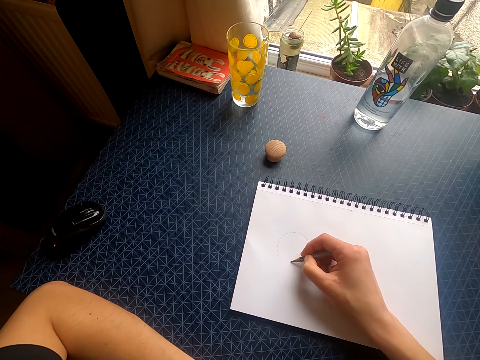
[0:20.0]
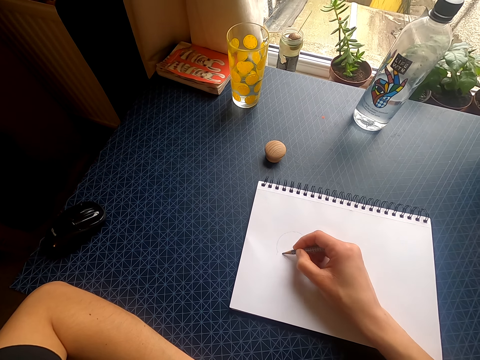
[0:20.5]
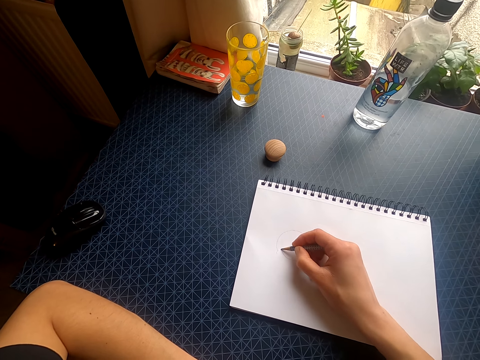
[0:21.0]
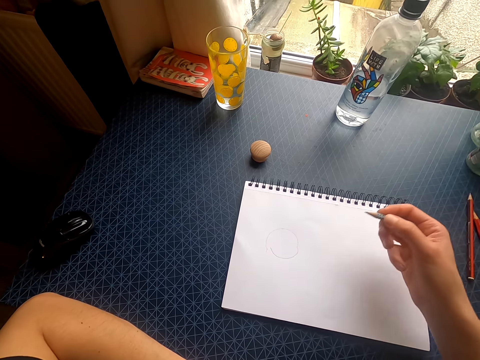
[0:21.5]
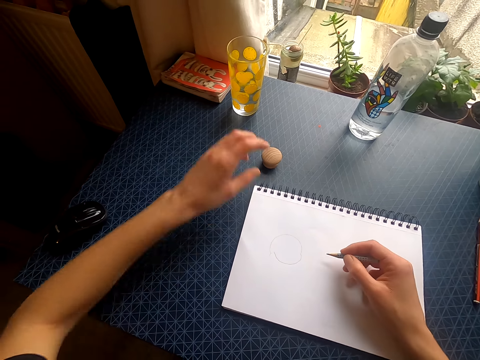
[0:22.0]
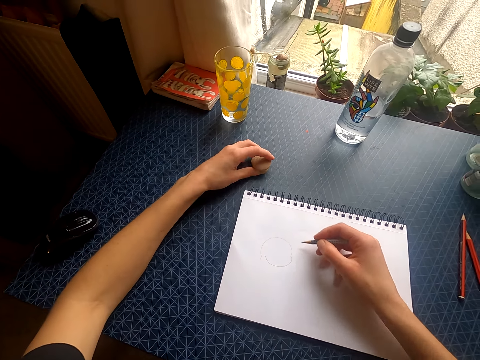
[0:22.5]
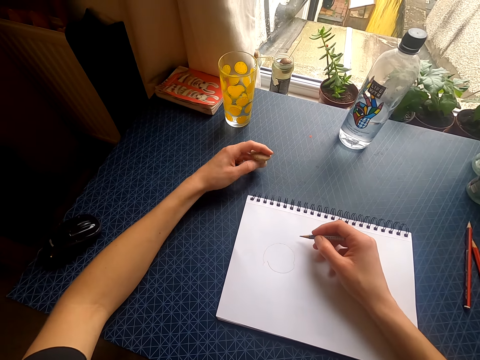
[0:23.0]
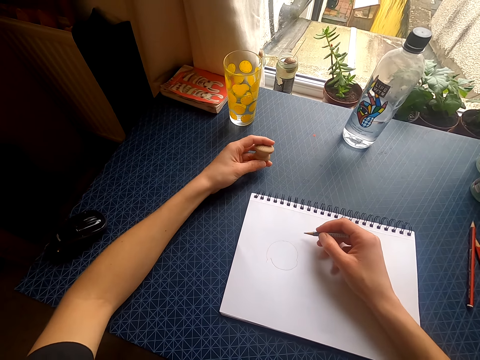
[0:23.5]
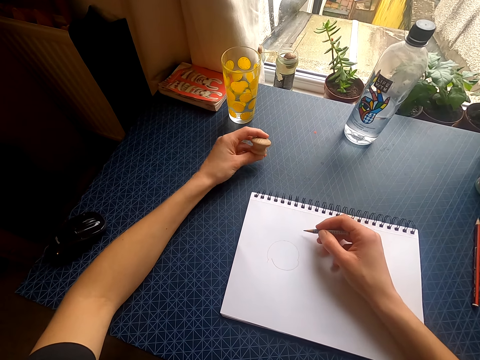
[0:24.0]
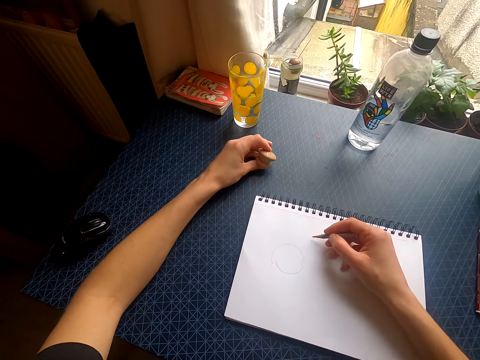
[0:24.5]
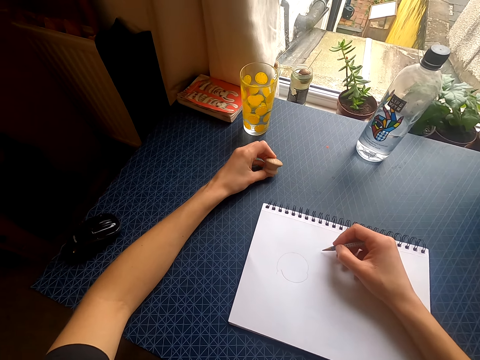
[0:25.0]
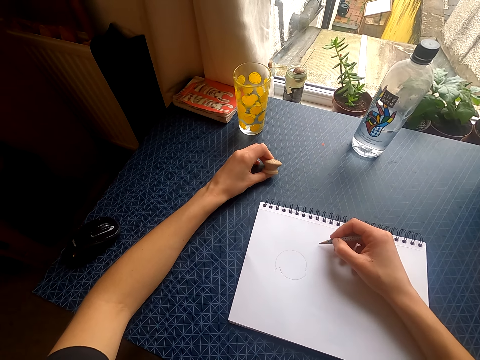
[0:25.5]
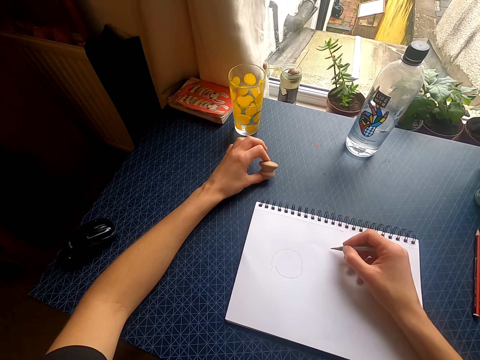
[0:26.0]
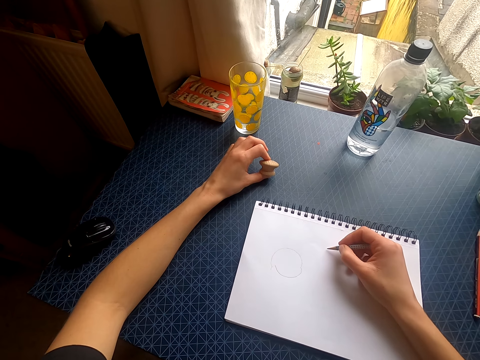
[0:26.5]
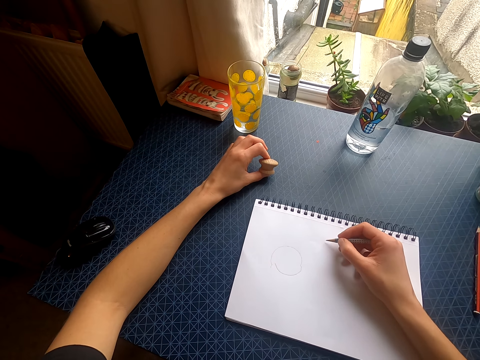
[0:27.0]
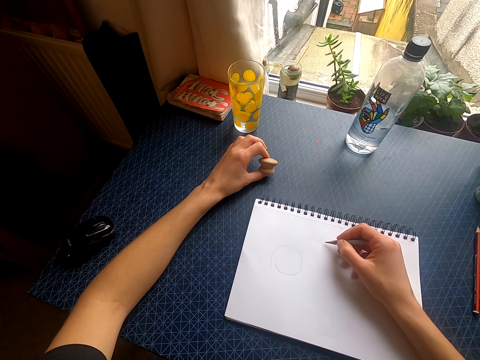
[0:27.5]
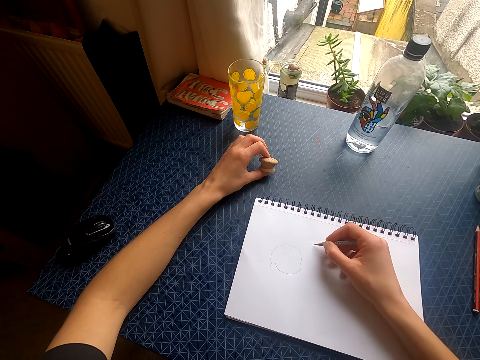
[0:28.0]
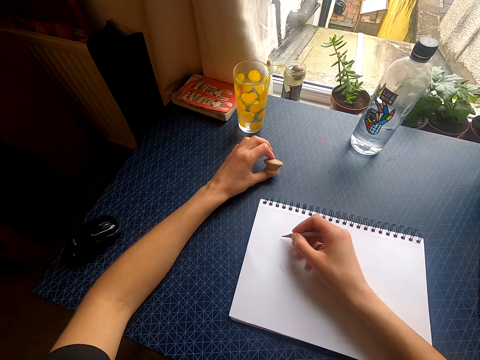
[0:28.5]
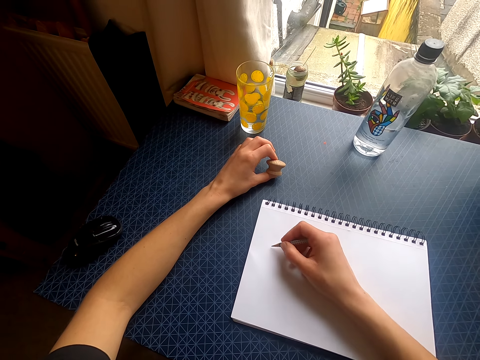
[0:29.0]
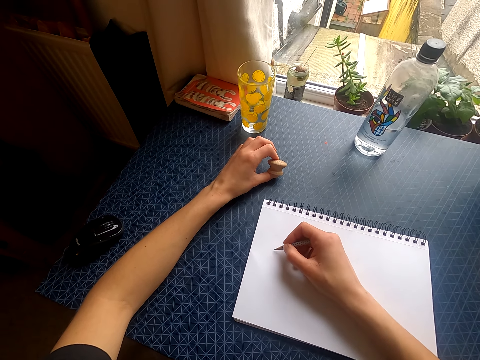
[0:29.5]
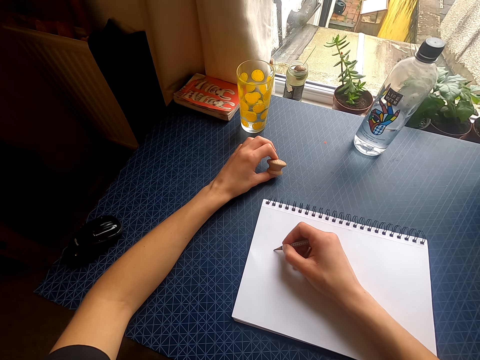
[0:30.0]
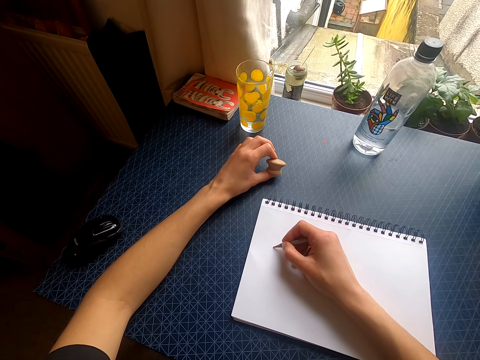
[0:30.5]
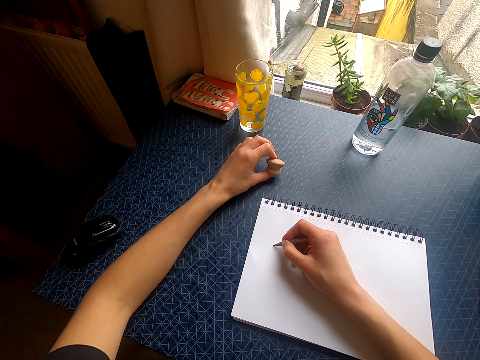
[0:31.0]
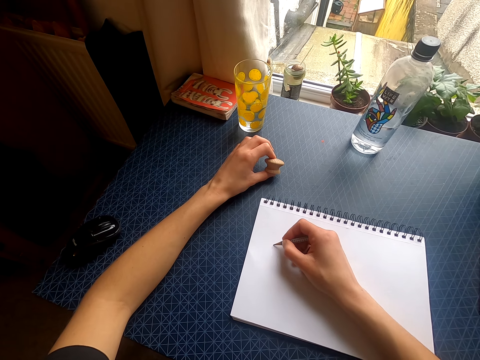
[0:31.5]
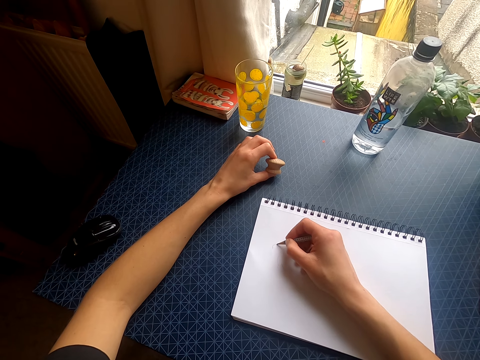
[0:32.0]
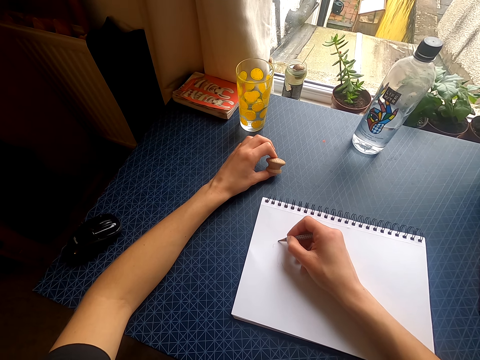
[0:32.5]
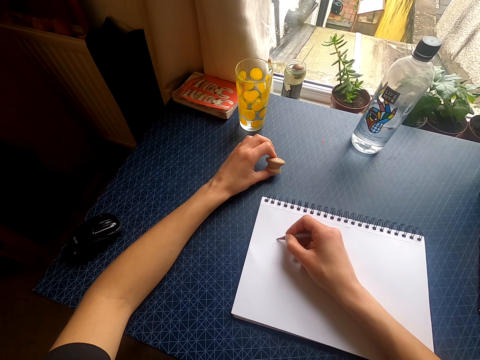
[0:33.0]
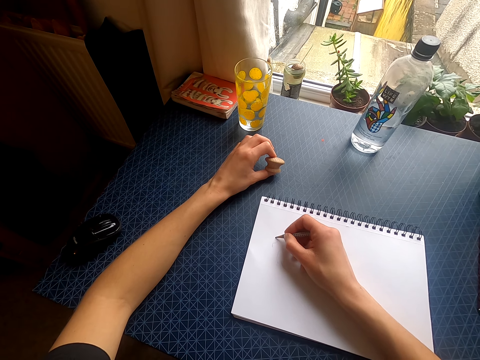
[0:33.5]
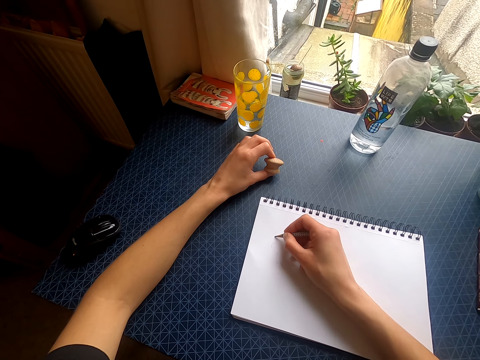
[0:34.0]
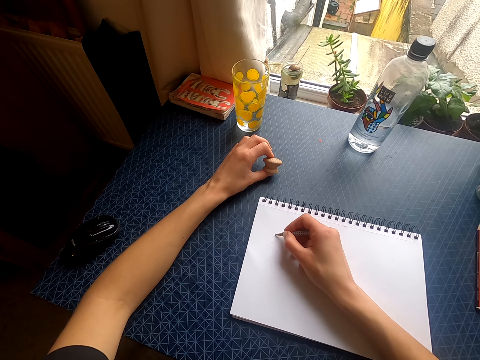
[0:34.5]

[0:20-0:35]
The camera wearer lifts the right hand. They move the left hand. They pick up a wooden piece. They move the right hand. They lift the wooden piece. They move the right hand. They draw on the drawing book with a pencil.

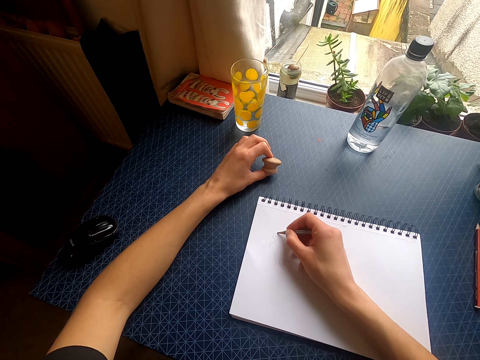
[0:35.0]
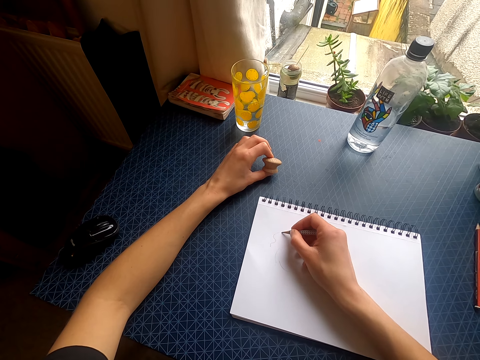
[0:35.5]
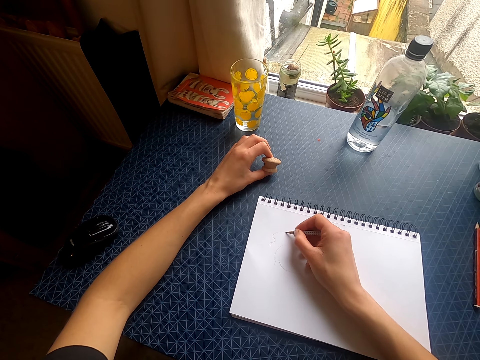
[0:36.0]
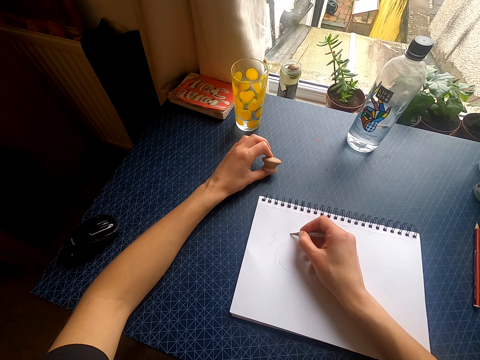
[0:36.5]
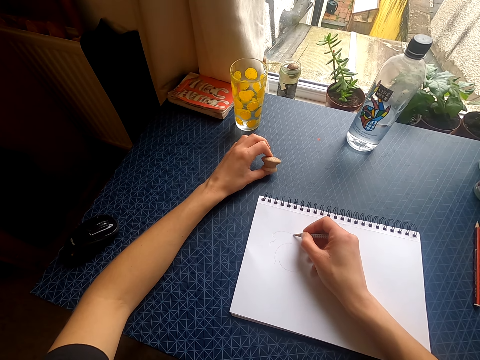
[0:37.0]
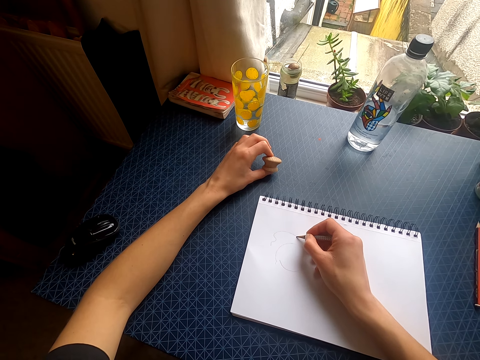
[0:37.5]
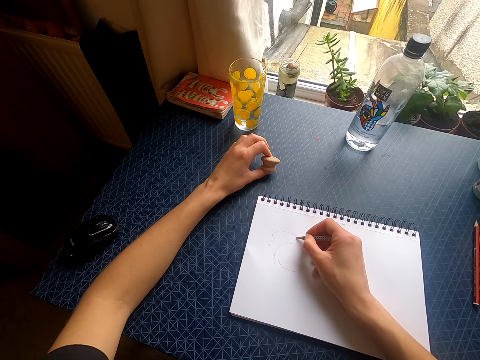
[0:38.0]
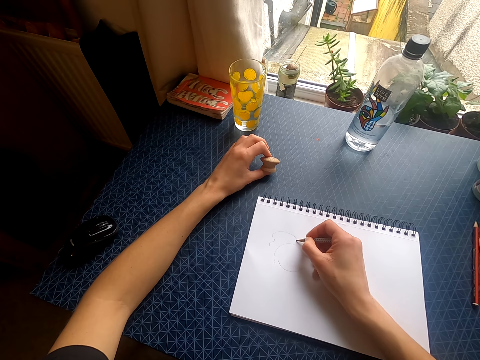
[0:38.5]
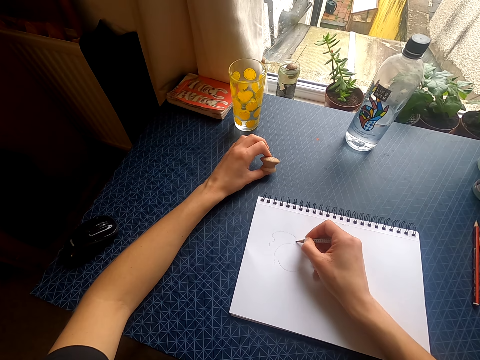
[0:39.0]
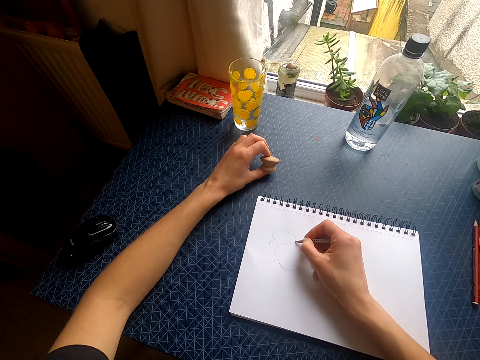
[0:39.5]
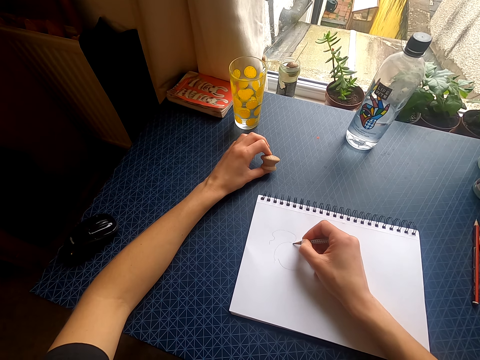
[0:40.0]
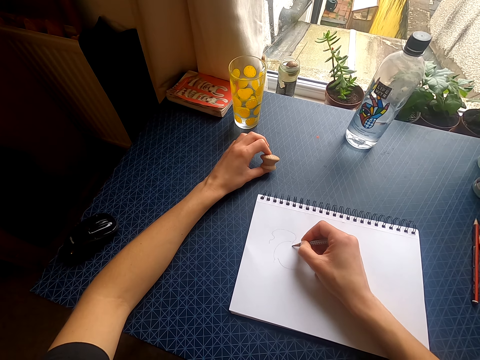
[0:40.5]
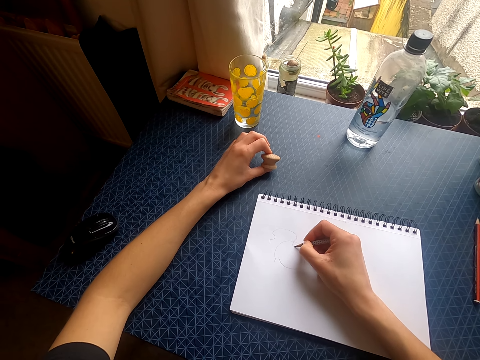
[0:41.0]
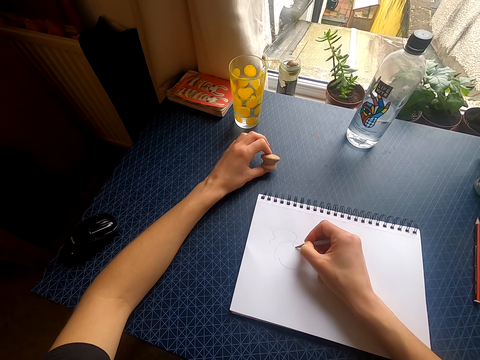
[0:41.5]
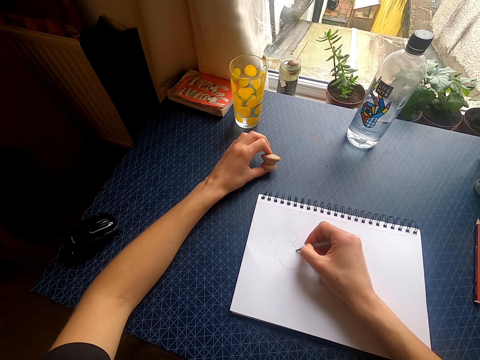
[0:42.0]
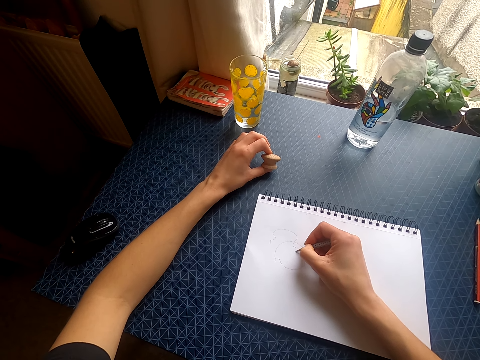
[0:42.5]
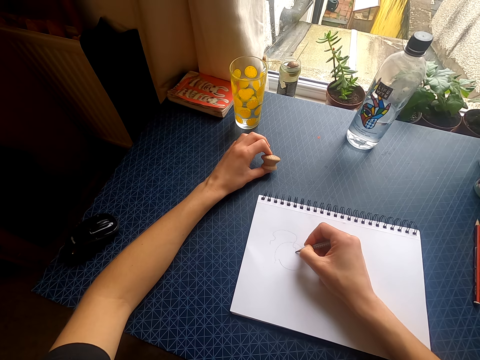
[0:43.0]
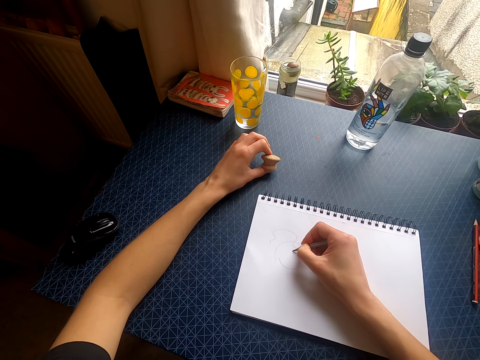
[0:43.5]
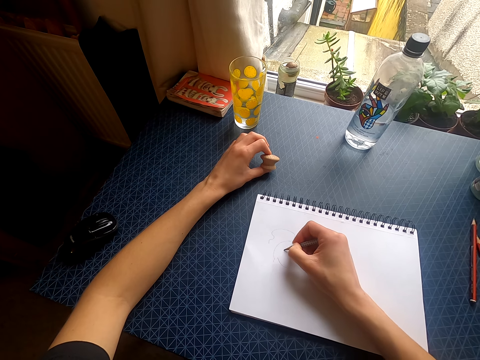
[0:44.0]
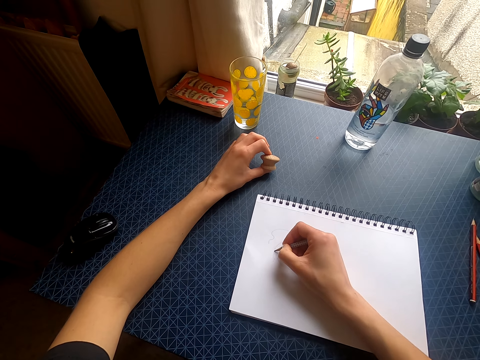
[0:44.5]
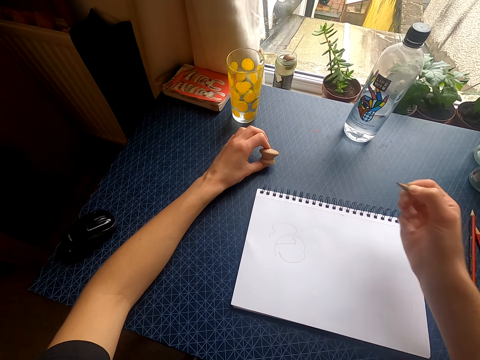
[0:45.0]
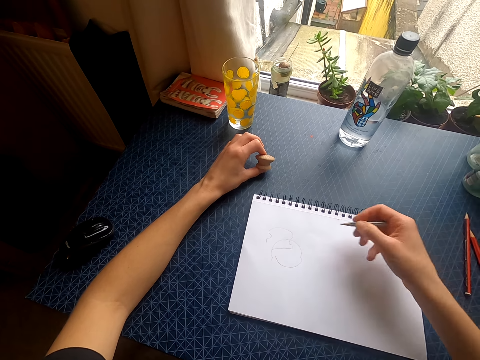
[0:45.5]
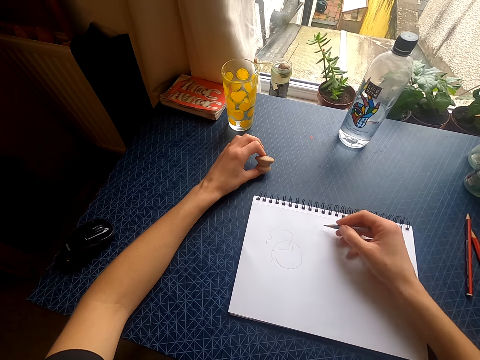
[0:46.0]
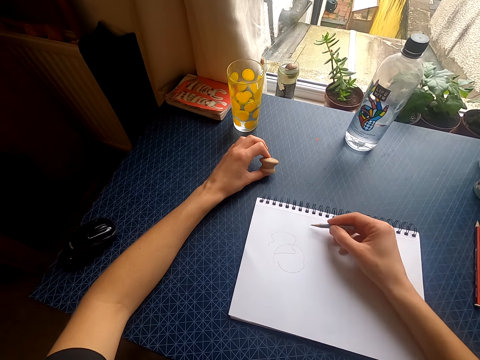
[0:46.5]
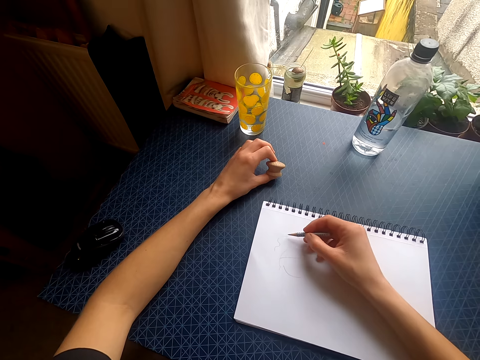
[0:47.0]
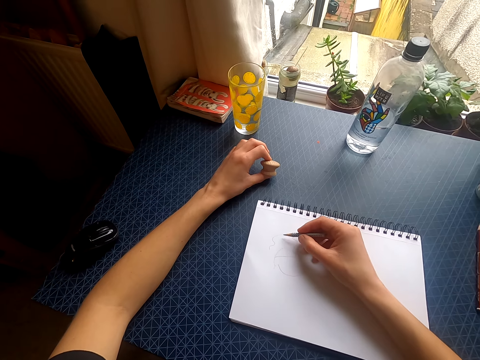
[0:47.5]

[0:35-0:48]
The camera wearer lifts the right hand. They move the right hand.
